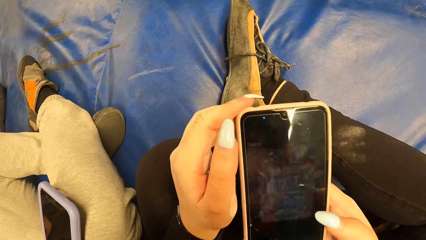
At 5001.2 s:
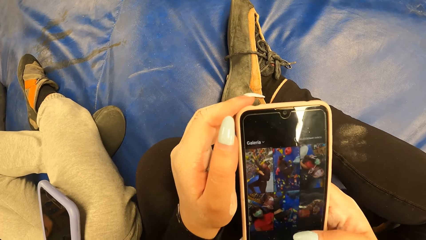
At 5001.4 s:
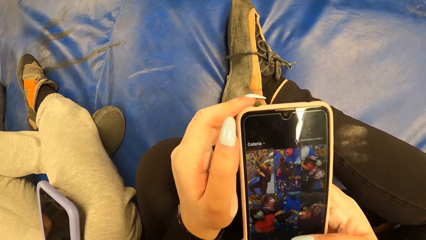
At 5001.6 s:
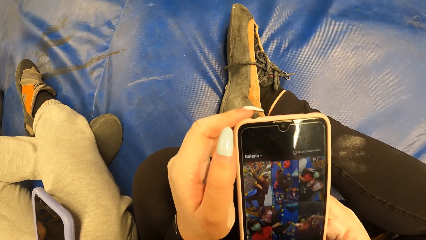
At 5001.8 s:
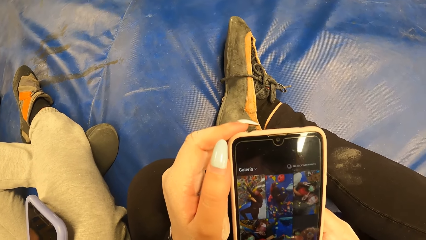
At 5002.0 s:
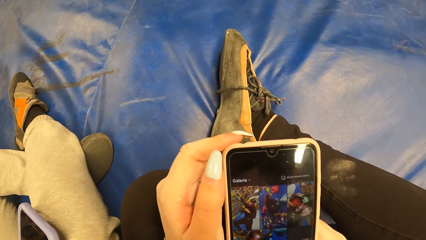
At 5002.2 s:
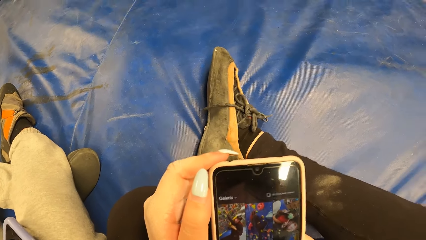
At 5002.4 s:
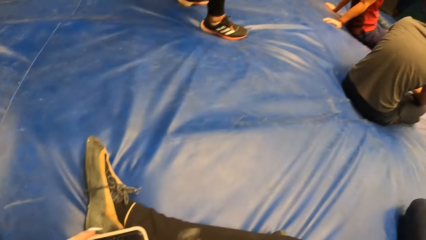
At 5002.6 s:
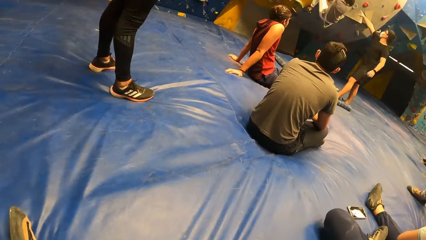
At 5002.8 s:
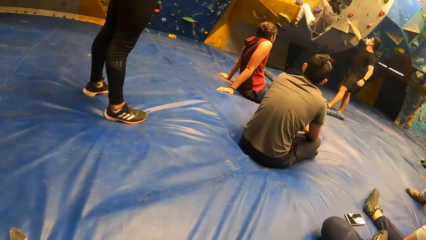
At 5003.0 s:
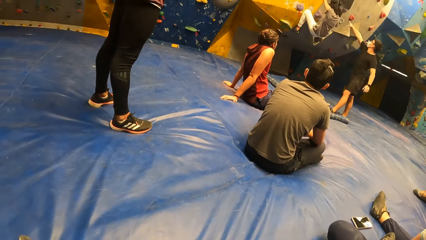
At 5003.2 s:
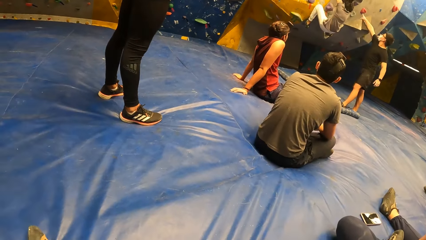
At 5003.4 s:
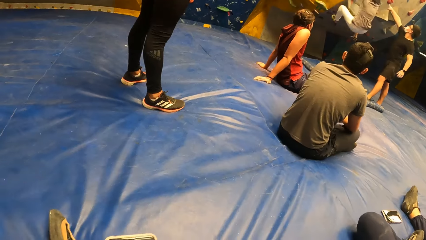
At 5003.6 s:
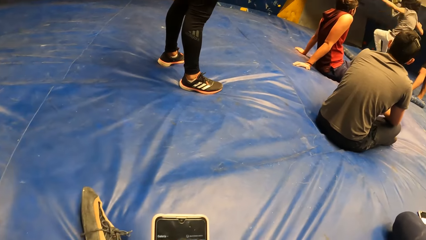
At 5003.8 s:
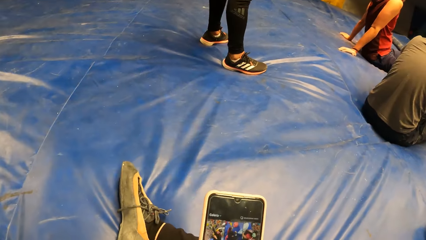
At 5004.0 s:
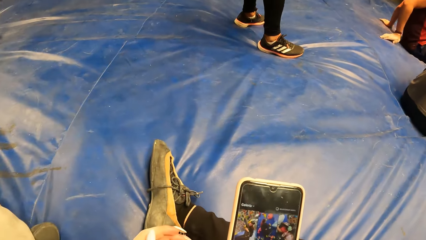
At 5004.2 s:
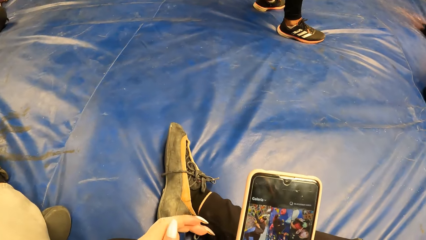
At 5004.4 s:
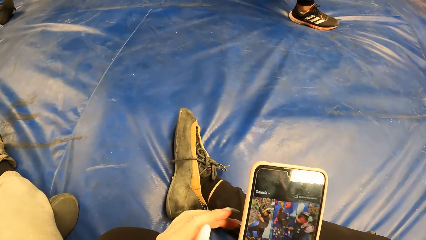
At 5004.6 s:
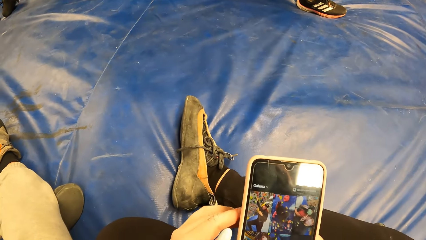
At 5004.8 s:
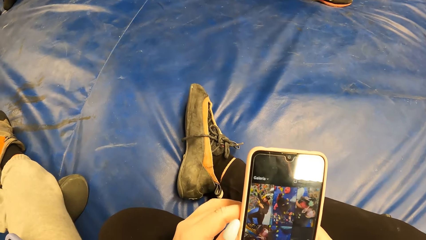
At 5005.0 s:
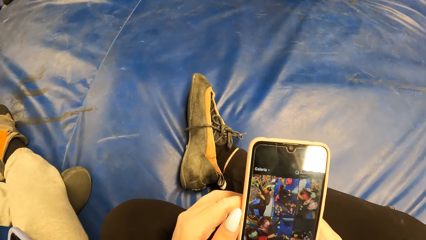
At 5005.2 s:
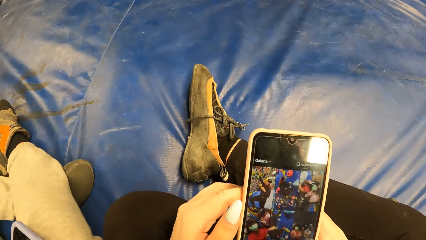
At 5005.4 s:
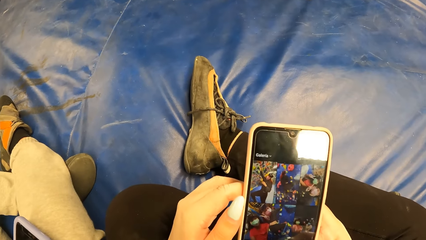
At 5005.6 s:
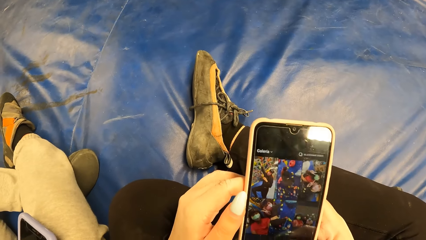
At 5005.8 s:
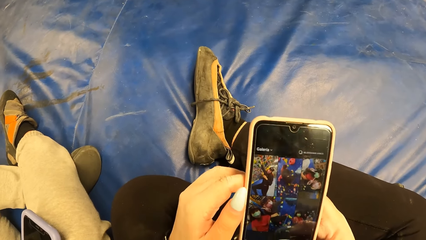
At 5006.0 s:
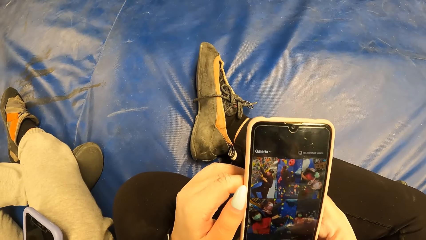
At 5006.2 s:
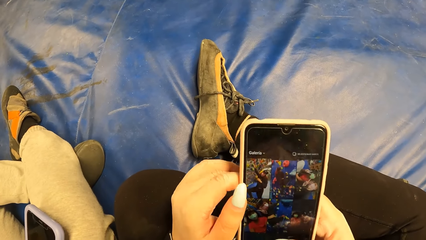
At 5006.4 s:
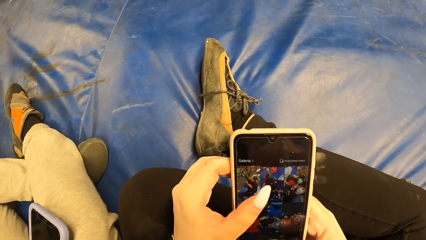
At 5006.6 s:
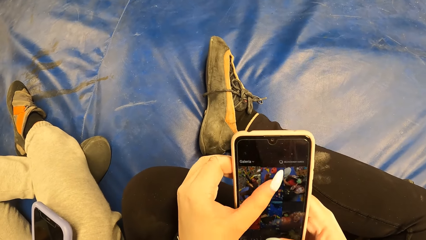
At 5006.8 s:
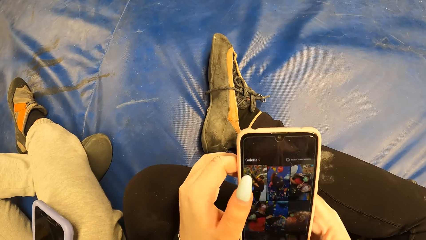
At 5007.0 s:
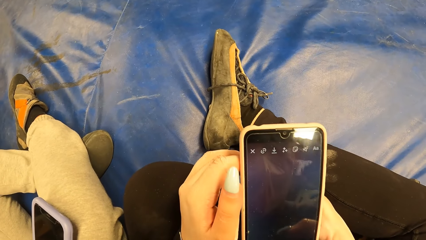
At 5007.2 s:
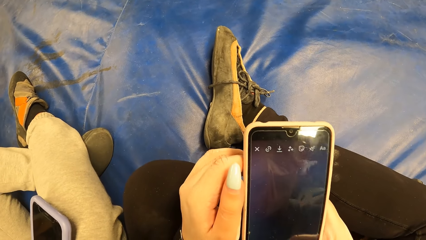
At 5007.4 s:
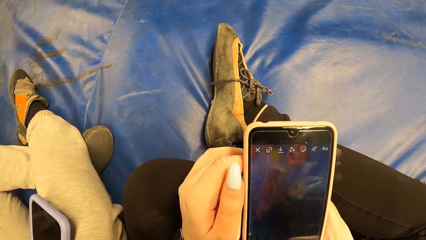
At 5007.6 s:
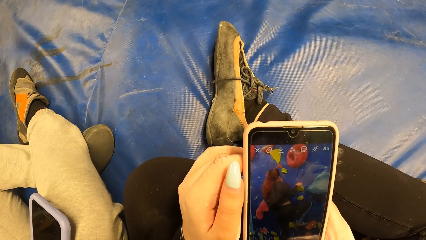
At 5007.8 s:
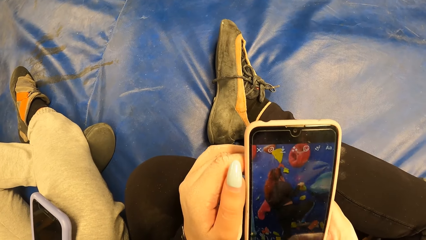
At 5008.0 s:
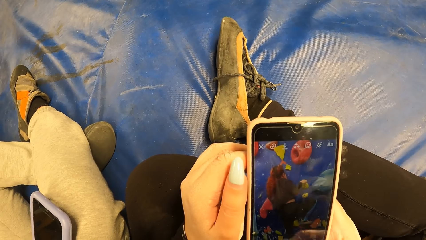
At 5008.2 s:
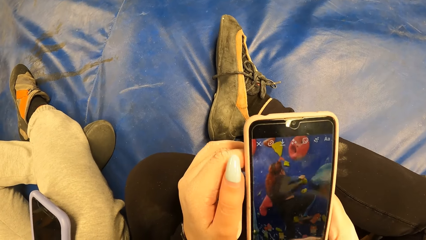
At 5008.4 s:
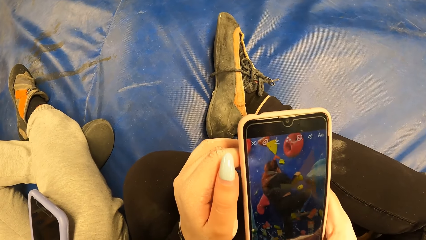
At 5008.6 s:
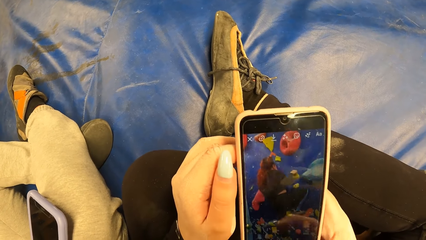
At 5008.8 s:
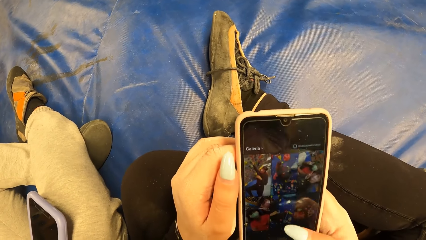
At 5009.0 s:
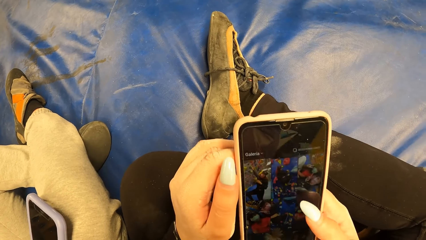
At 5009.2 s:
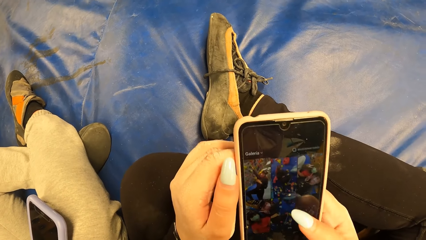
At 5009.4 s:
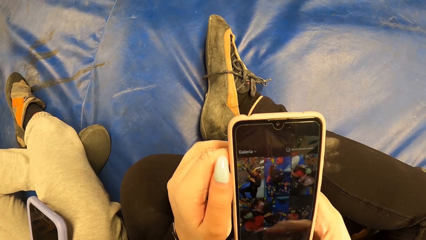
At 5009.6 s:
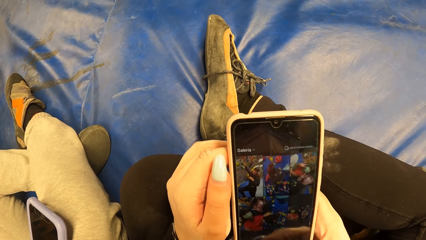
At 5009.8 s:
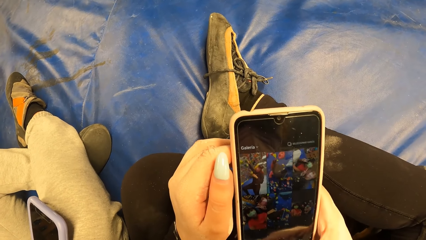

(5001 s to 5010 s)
The camera wearer looks around. They use the phone.

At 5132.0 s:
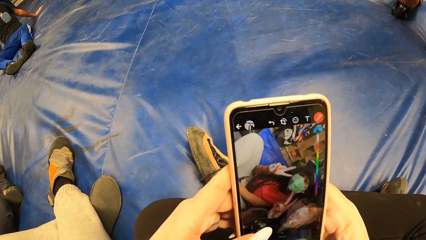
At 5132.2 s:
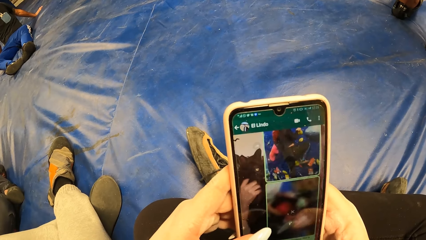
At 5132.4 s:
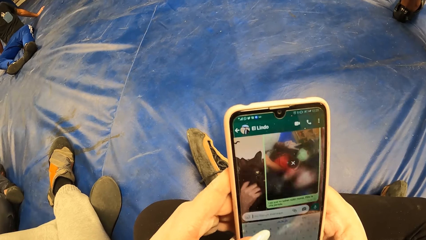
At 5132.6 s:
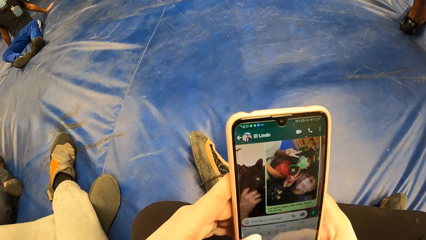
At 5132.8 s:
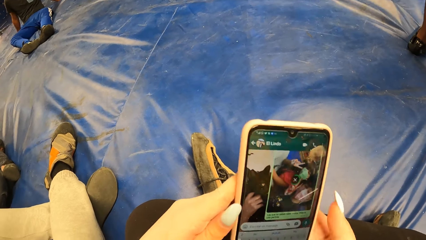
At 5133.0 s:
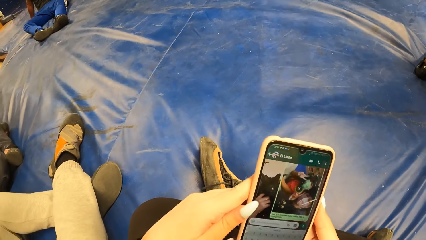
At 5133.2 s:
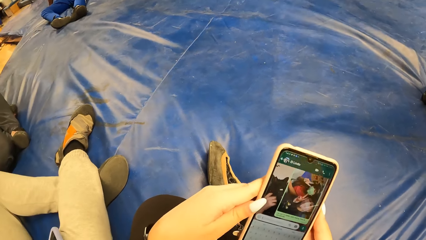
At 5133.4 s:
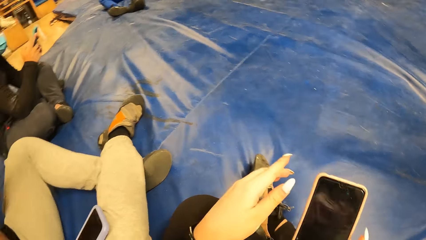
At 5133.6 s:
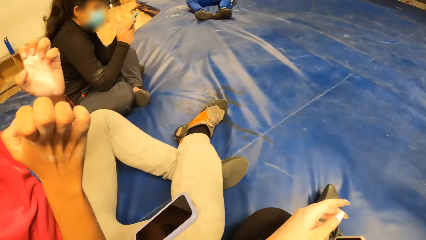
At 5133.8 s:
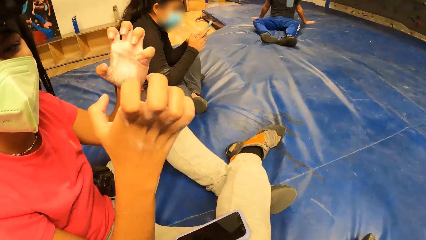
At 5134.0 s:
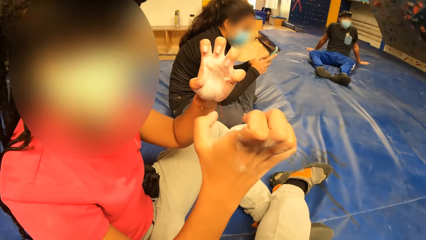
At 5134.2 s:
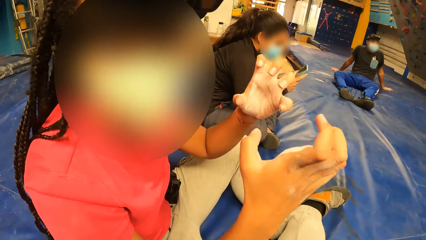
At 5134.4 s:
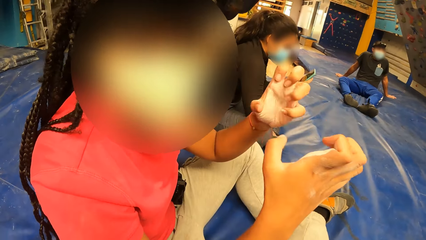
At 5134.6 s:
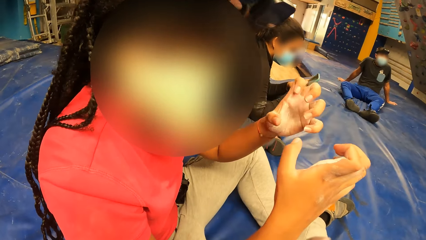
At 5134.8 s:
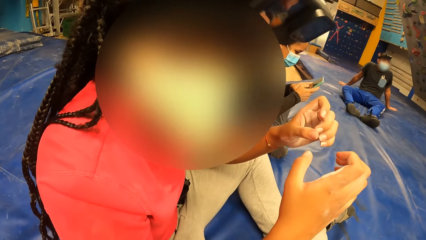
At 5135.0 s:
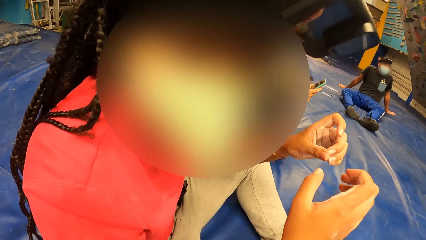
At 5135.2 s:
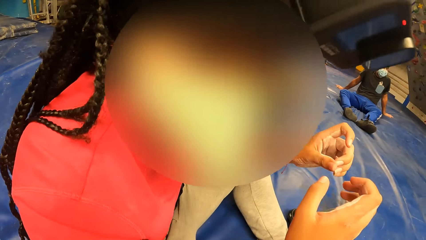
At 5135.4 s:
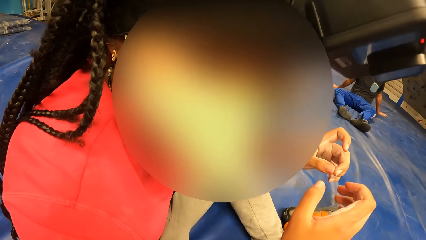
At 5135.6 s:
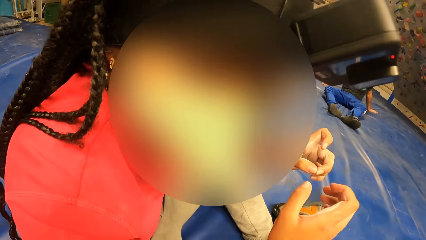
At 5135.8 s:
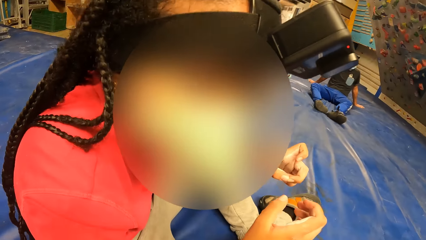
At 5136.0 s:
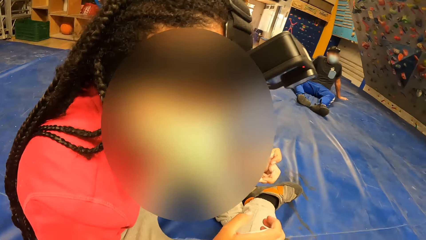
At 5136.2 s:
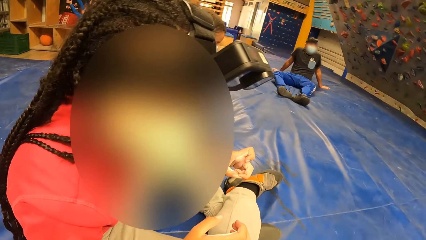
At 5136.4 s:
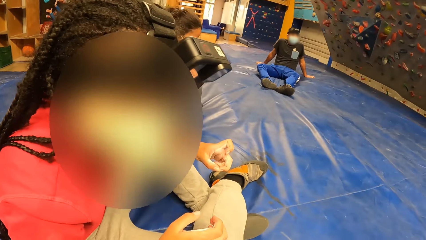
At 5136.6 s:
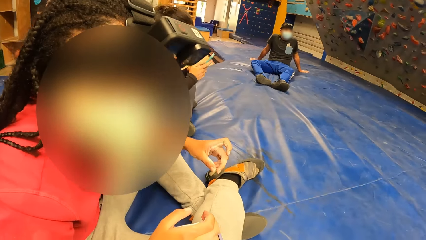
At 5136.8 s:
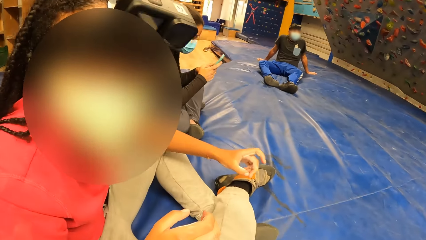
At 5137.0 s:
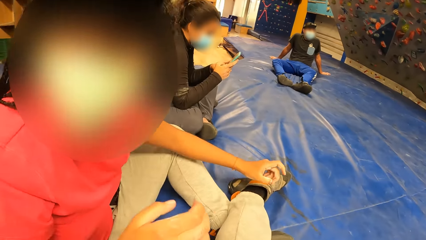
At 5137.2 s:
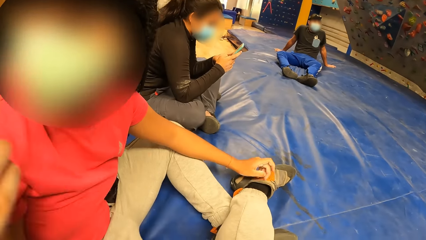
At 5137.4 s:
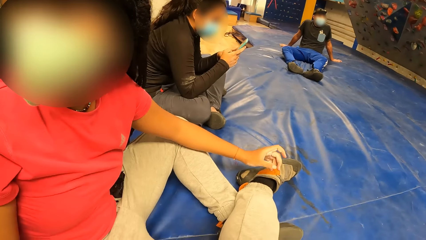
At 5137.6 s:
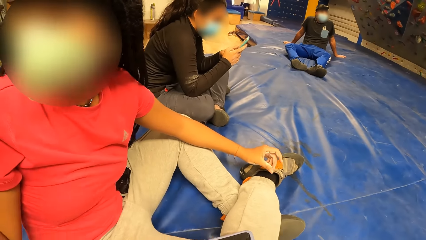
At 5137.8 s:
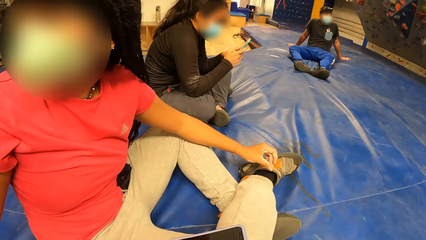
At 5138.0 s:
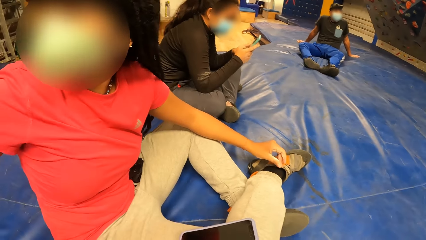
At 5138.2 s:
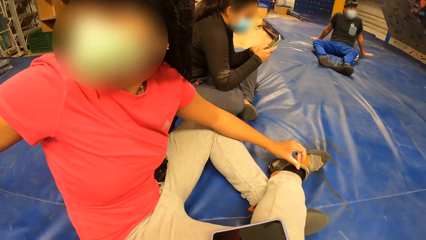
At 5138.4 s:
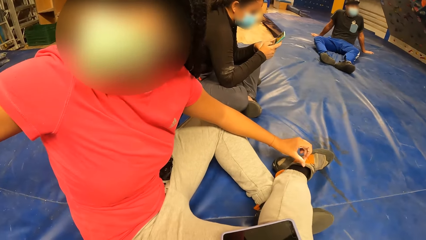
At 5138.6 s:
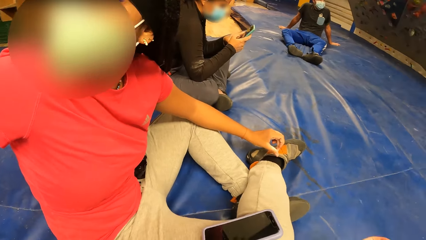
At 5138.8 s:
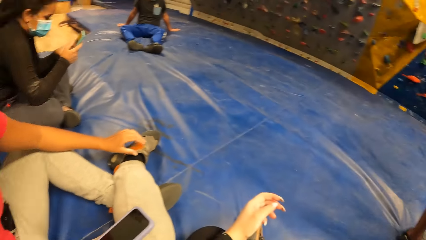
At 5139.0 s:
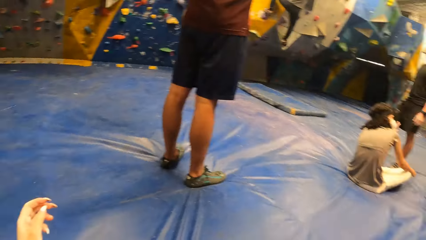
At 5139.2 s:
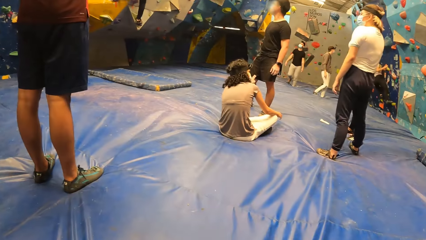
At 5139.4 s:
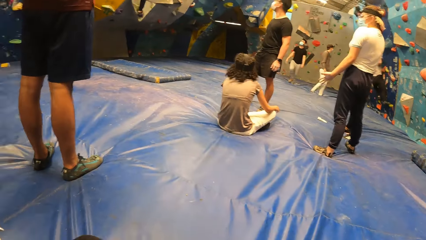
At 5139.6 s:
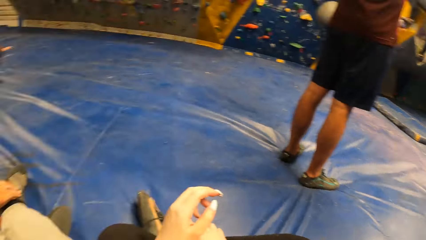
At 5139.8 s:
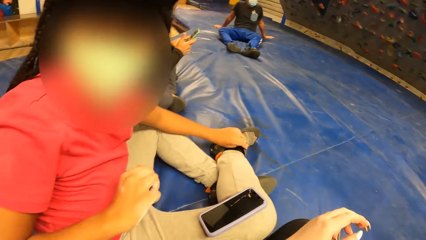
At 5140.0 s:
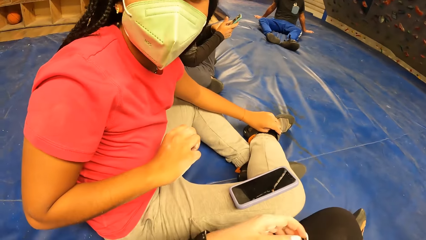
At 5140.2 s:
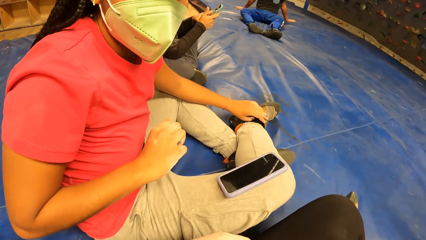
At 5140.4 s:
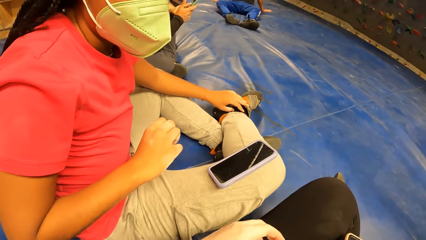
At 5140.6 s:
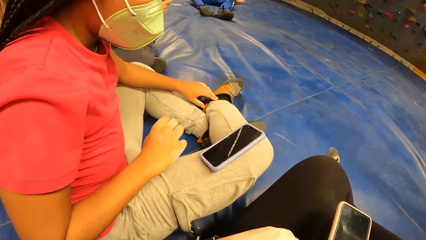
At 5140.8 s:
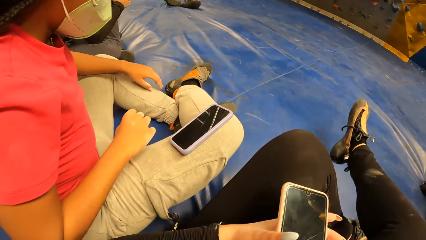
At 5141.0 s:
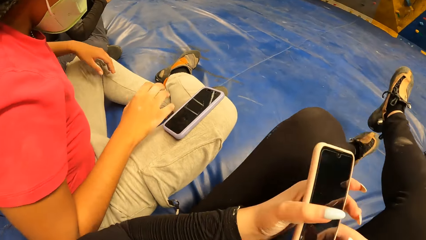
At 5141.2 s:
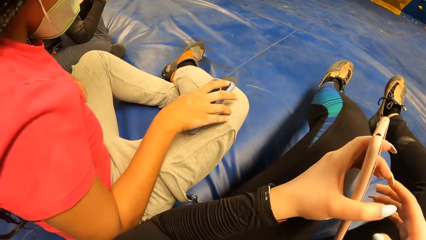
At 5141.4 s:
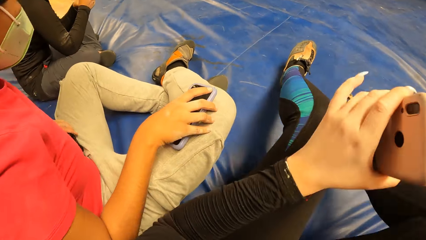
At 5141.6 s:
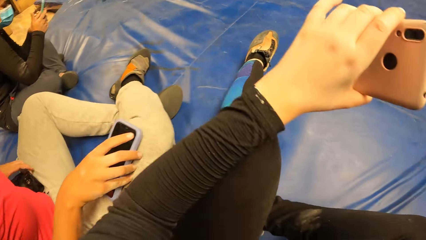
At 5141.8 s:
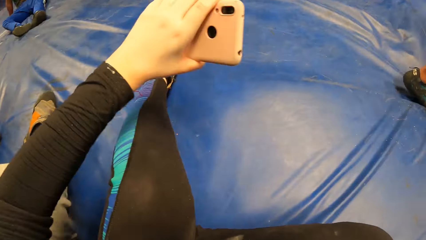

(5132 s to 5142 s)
The camera wearer looks at a woman. The woman dialogues with the camera wearer. The camera wearer looks around. The woman dialogues with the camera wearer. The woman picks up a phone from her right leg.
